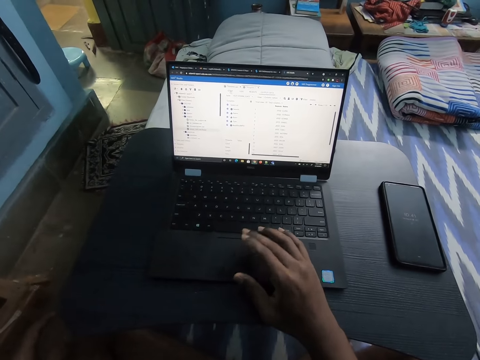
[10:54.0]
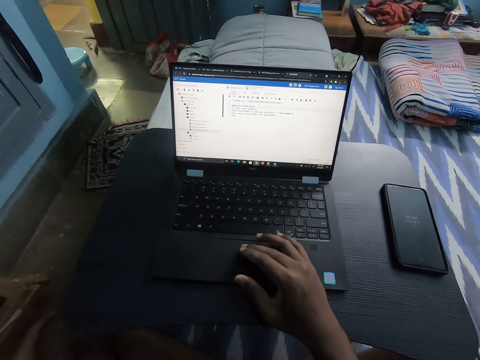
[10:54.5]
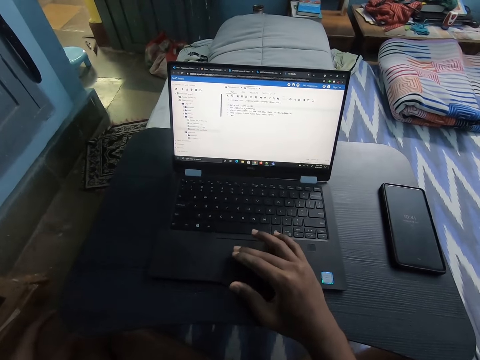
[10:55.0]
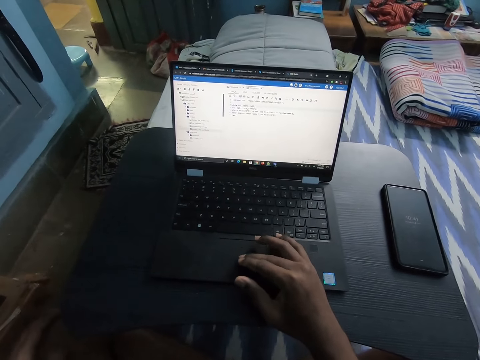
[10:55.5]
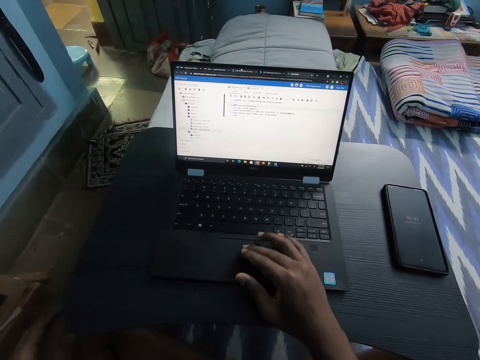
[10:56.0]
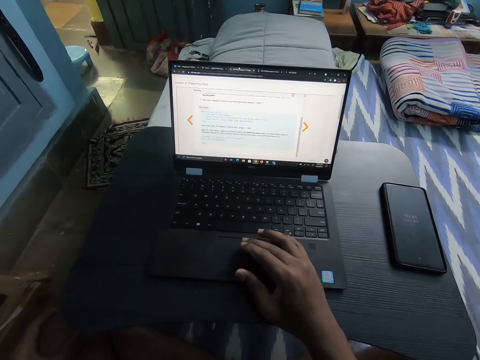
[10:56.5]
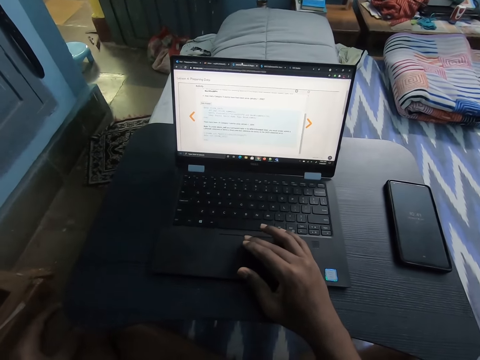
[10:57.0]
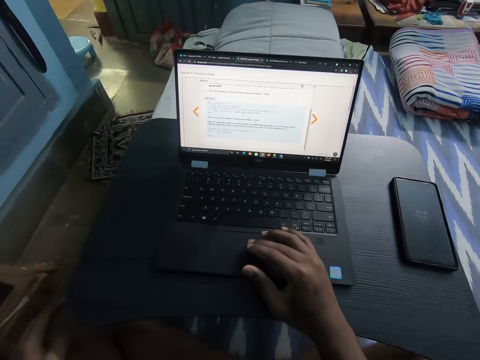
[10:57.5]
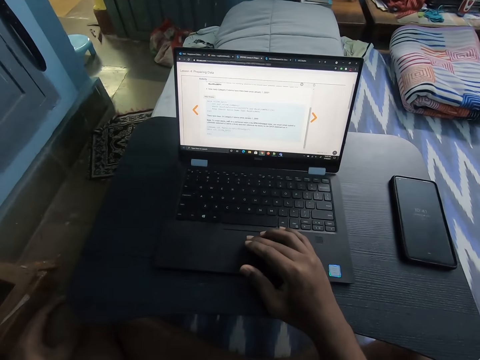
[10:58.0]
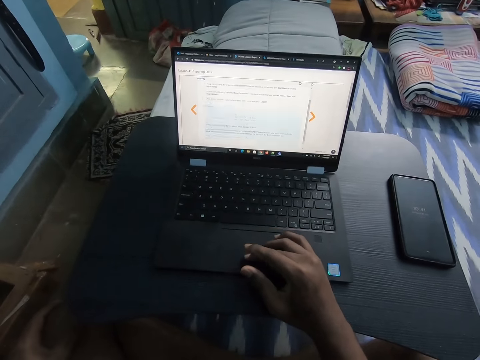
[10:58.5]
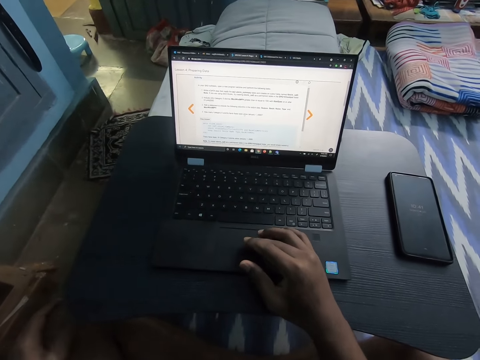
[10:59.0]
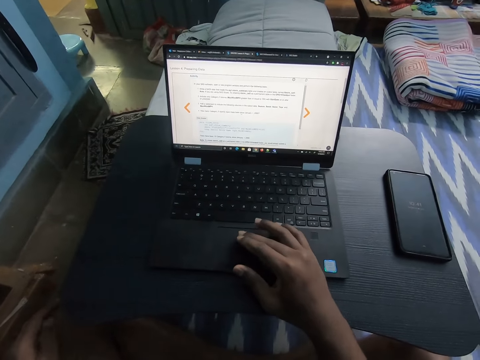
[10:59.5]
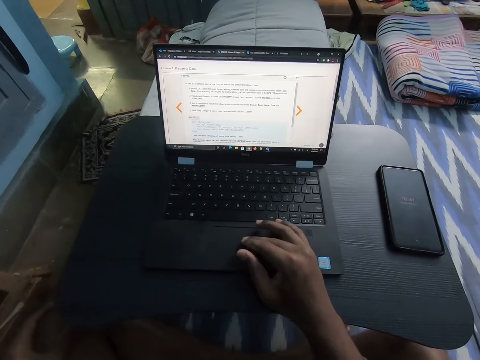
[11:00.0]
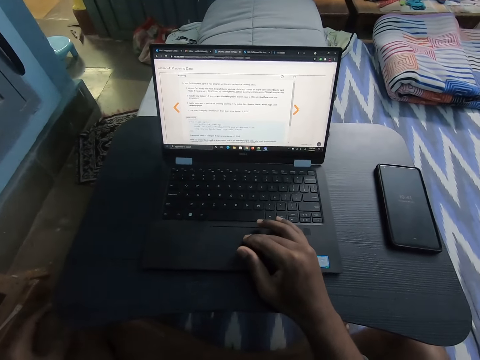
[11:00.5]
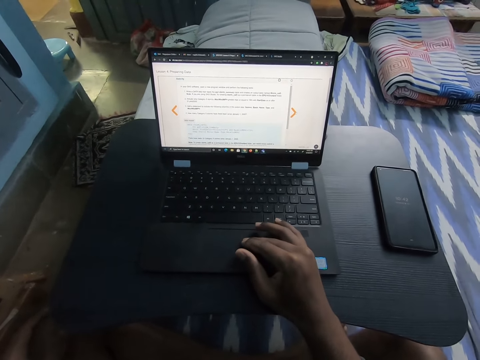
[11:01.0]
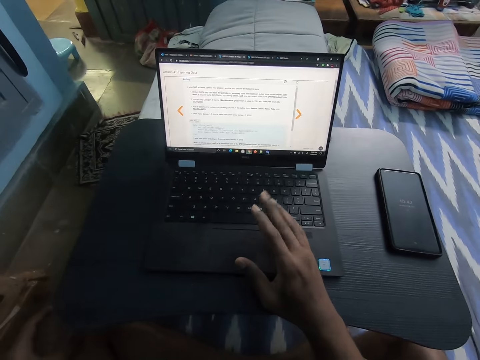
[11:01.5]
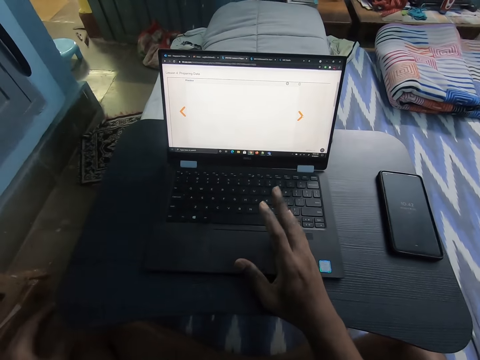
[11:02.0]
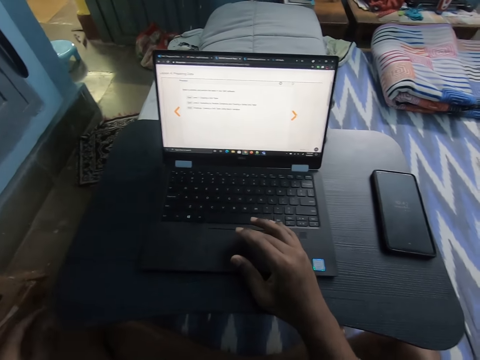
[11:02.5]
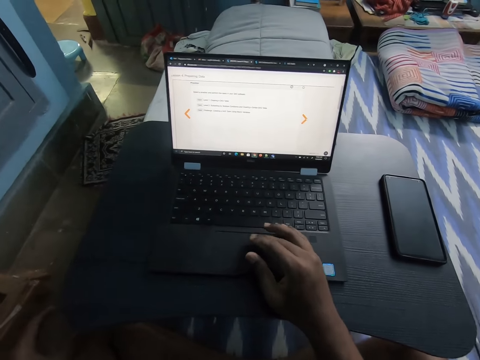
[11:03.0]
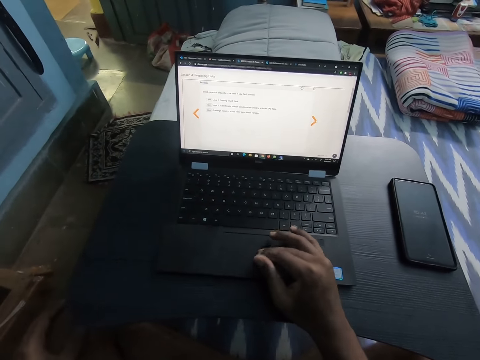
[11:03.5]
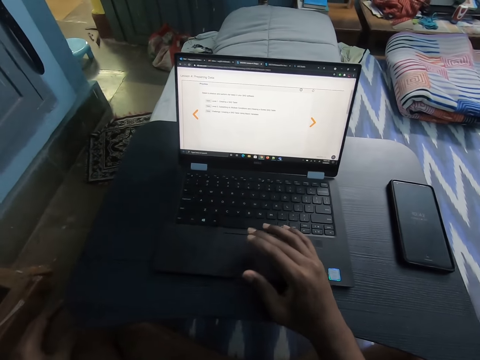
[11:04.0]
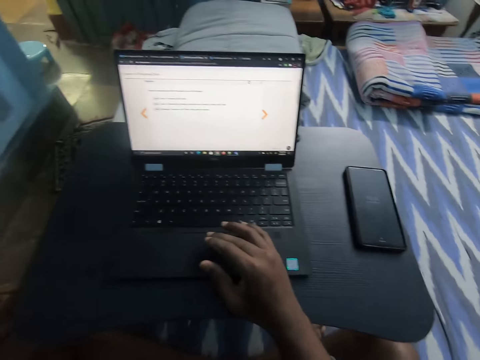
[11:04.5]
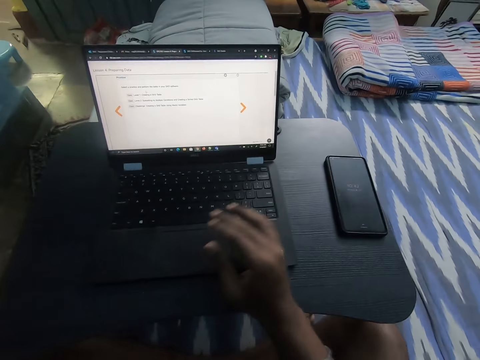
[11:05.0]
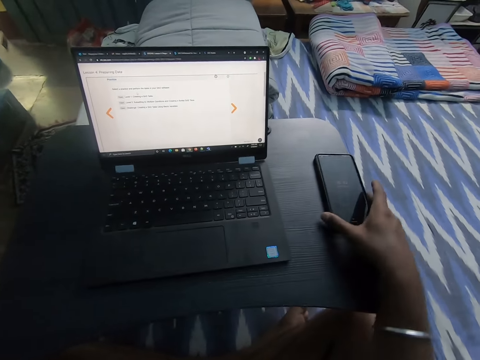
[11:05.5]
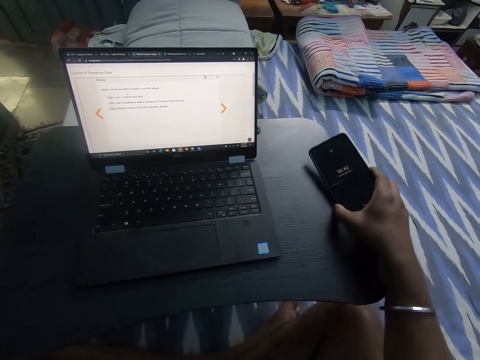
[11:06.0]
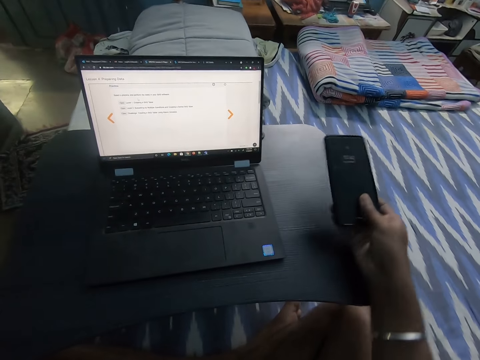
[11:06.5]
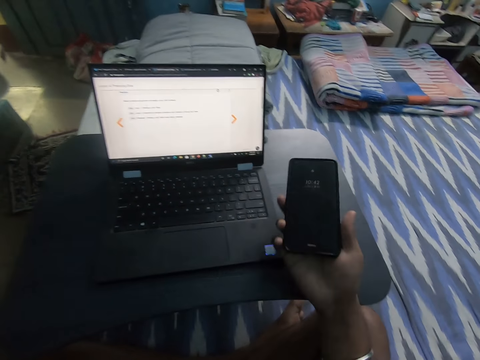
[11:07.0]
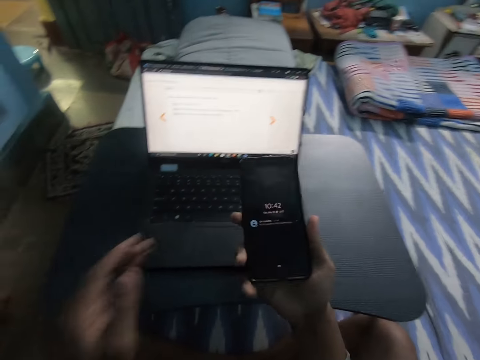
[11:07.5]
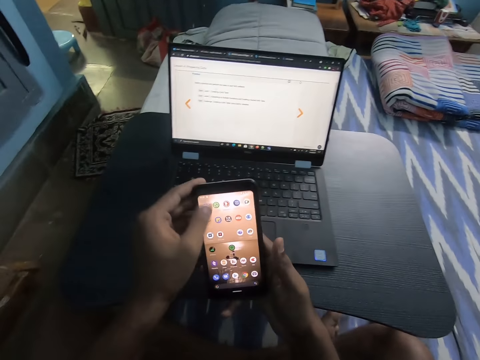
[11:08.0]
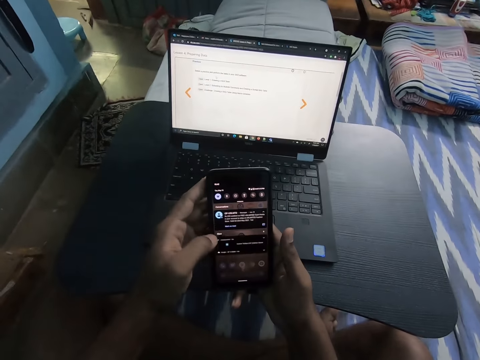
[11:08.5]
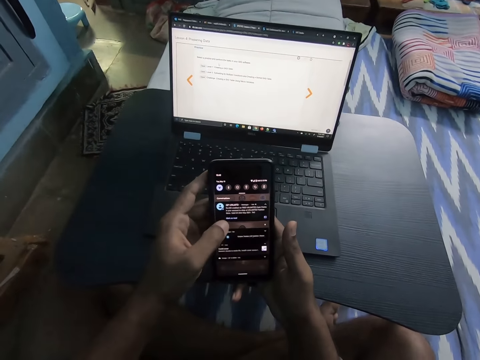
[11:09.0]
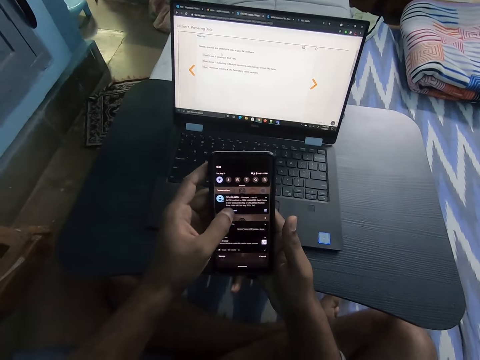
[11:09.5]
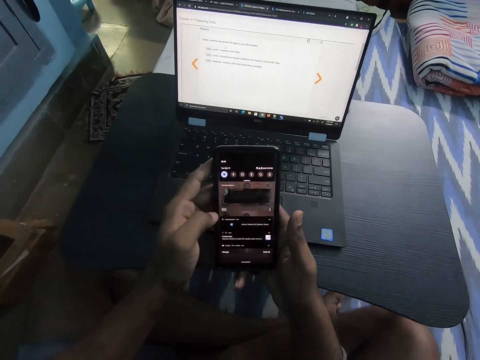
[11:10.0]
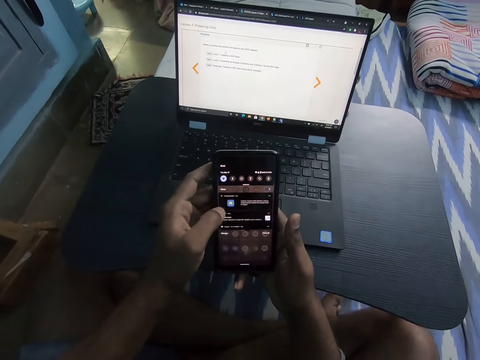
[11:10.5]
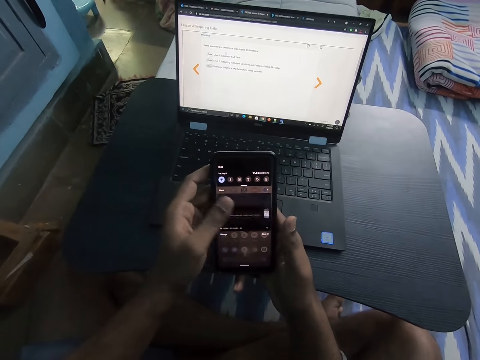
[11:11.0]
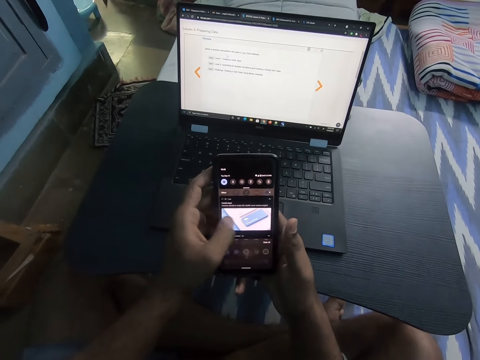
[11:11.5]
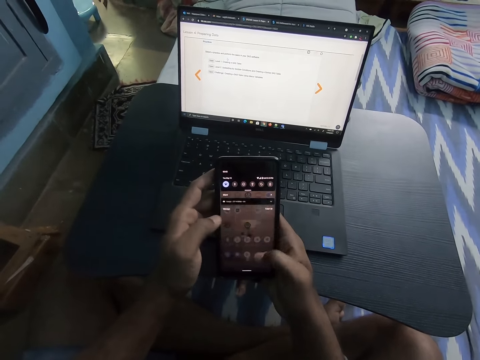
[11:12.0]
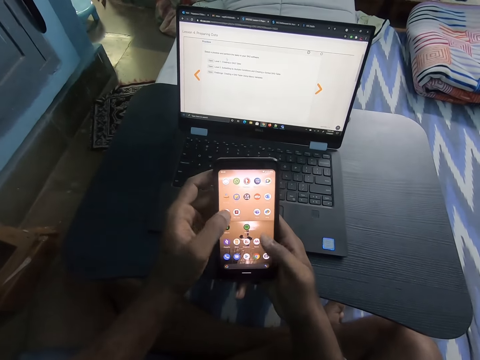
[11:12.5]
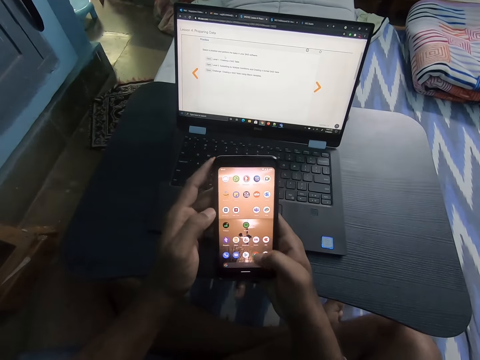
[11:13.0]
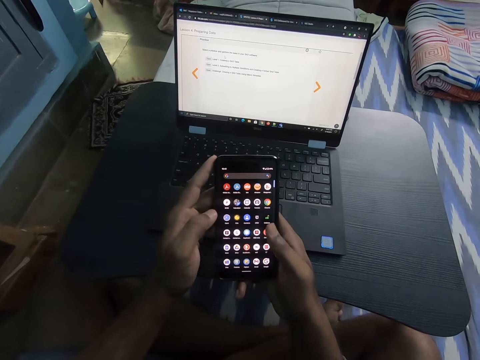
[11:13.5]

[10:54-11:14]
The camera wearer picks up a phone from the laptop stand with his right hand. He operates the phone with both hands. He scrolls the phone.

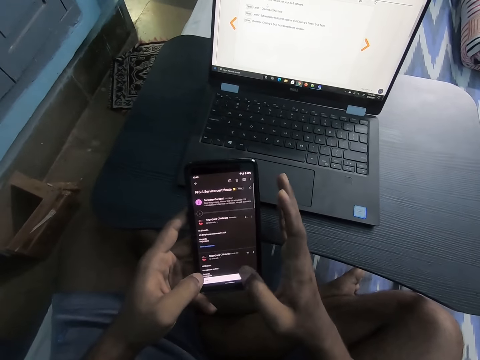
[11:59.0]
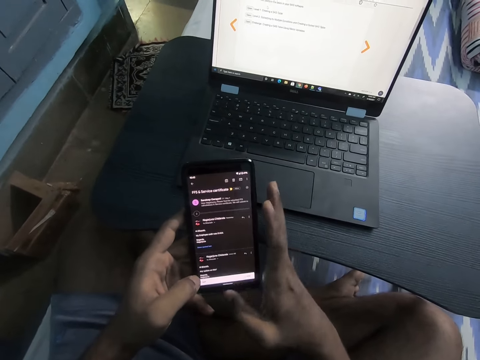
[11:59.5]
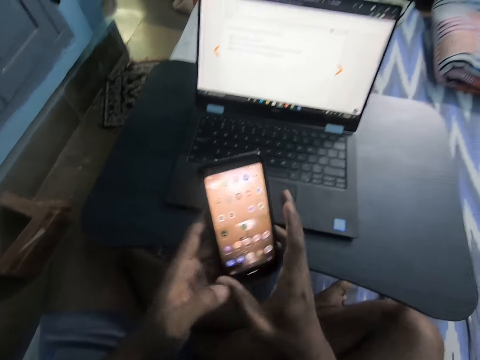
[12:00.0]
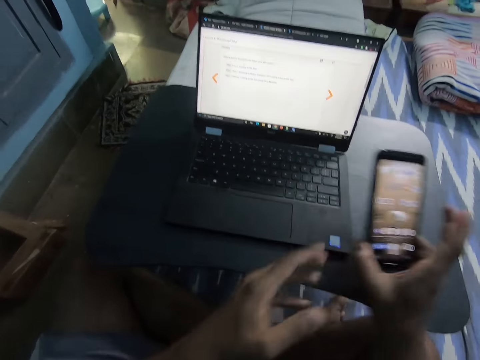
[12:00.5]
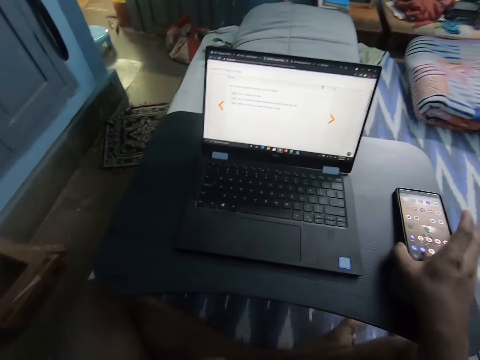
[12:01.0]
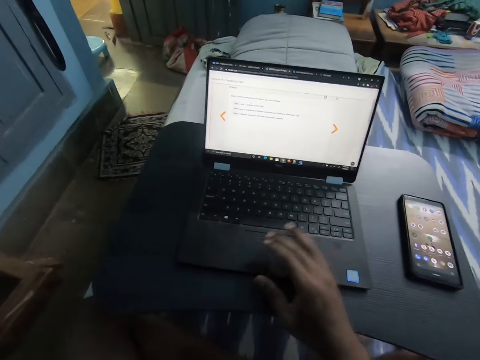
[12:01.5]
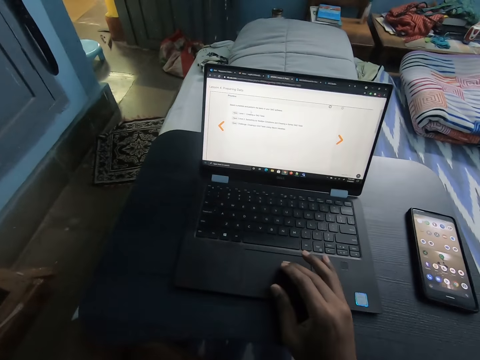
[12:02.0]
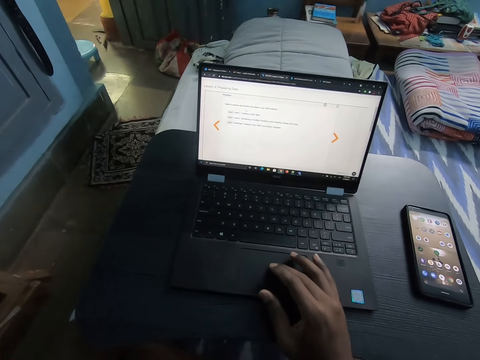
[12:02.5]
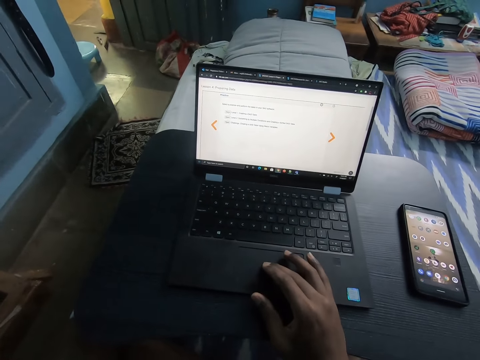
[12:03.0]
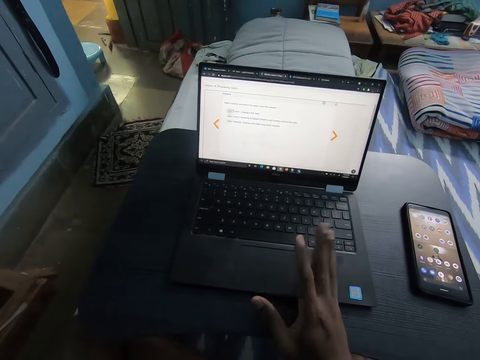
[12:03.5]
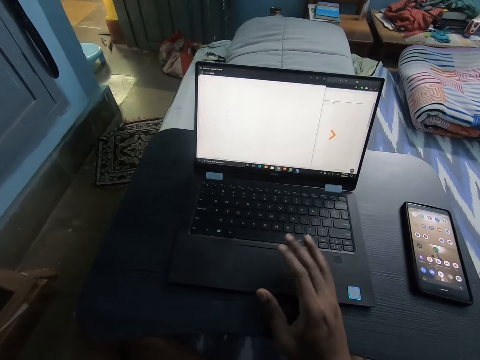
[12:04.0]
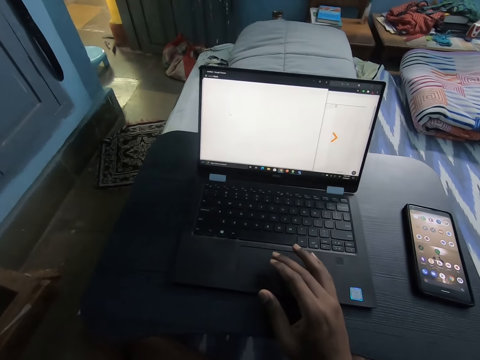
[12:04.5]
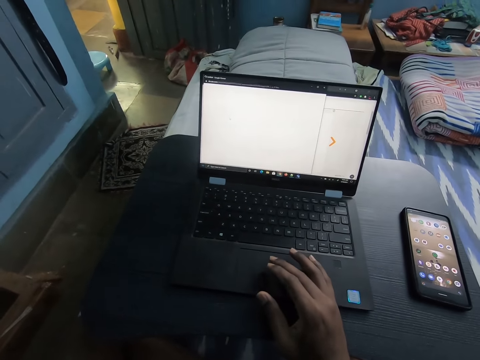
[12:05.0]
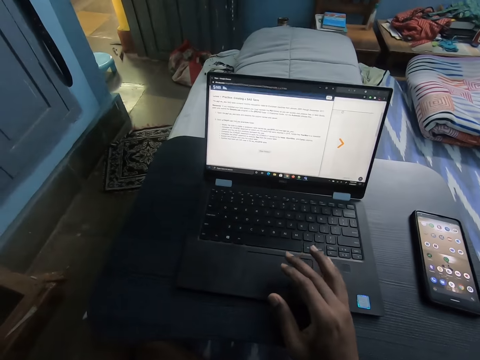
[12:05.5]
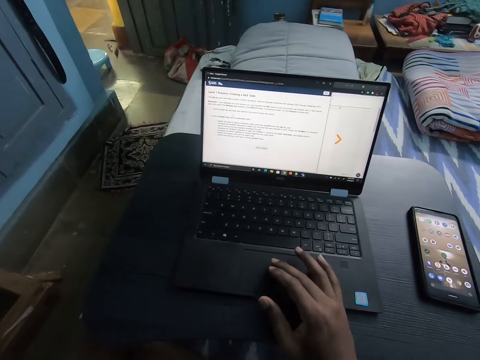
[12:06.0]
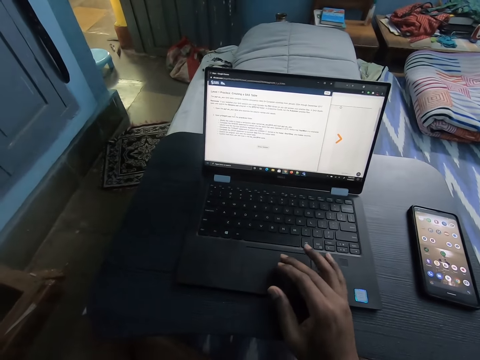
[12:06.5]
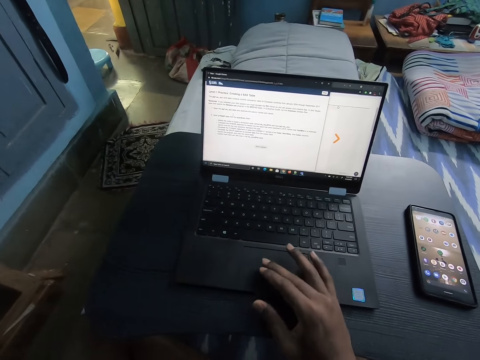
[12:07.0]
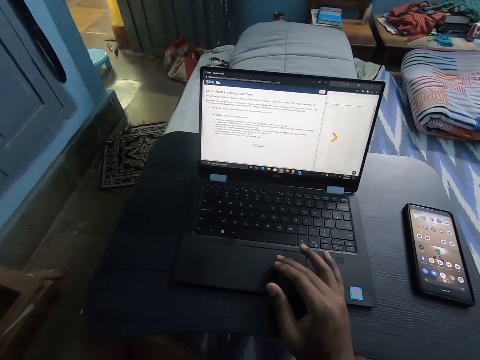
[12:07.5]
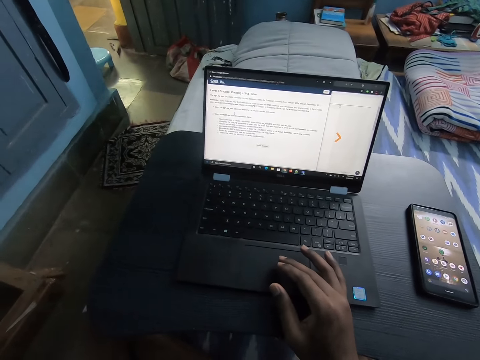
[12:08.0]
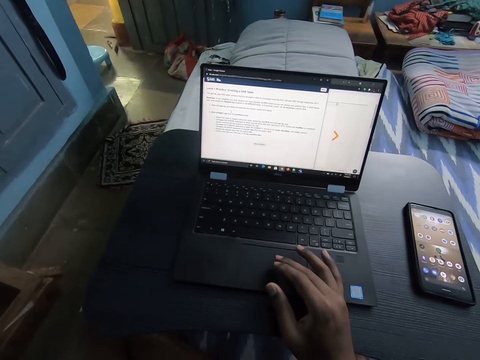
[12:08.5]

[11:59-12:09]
The camera wearer drops the phone on the laptop stand with his right hand. He operates the laptop with his right hand. He touches a mouse pad on the laptop.
